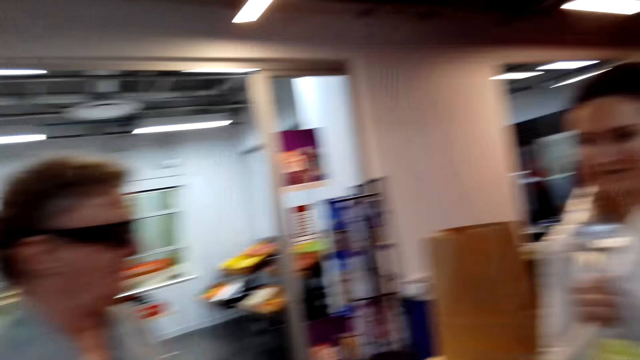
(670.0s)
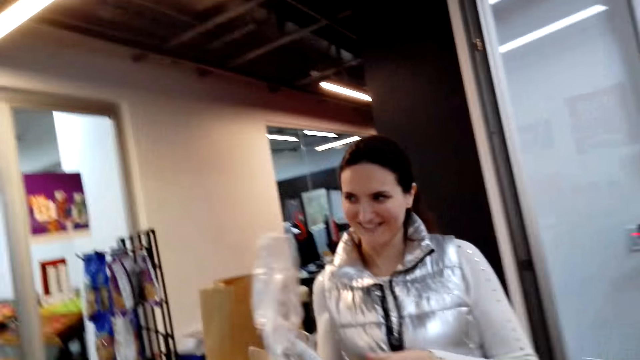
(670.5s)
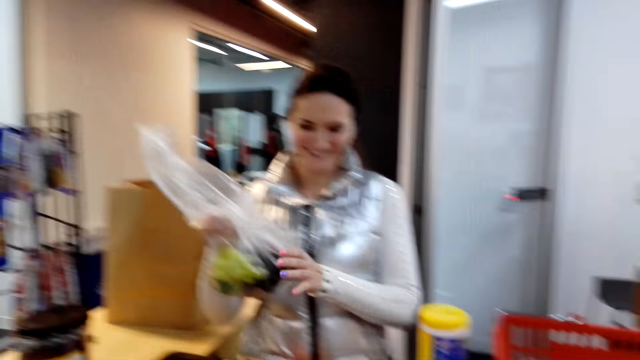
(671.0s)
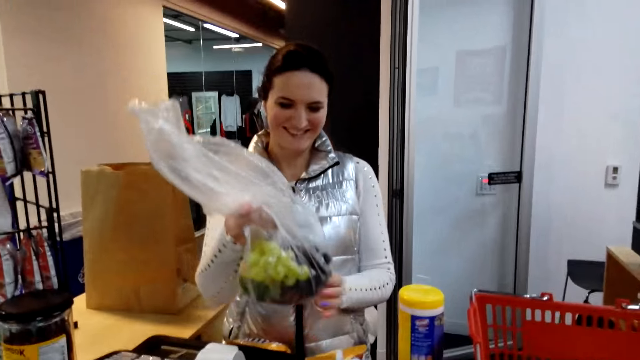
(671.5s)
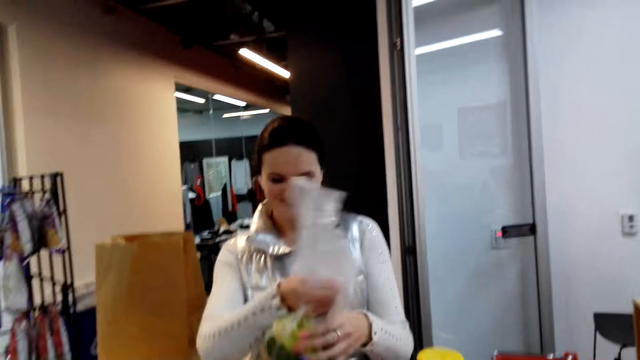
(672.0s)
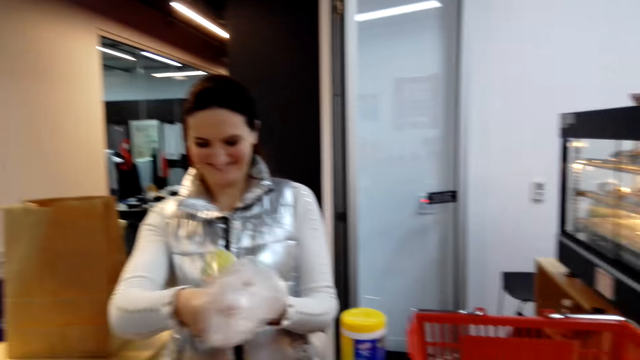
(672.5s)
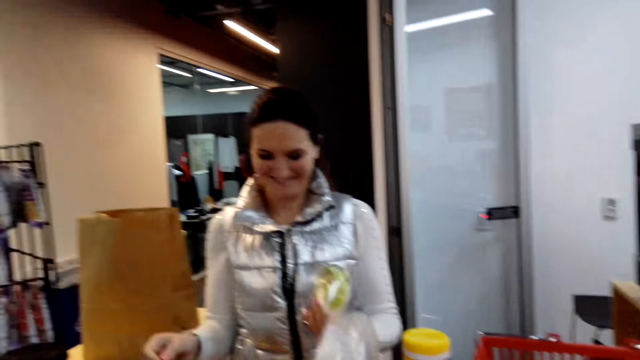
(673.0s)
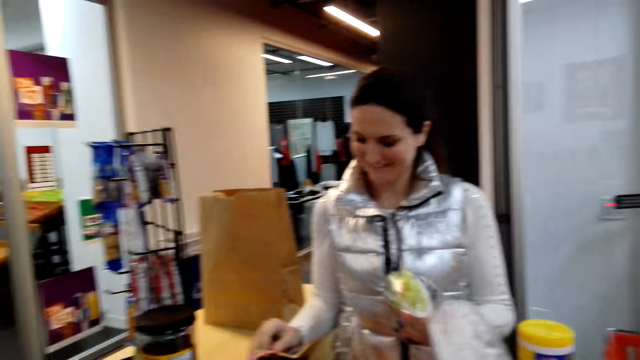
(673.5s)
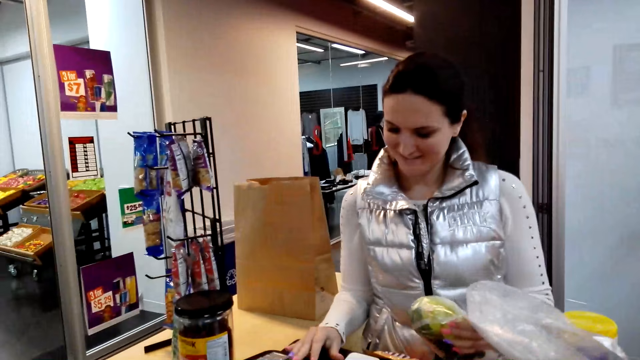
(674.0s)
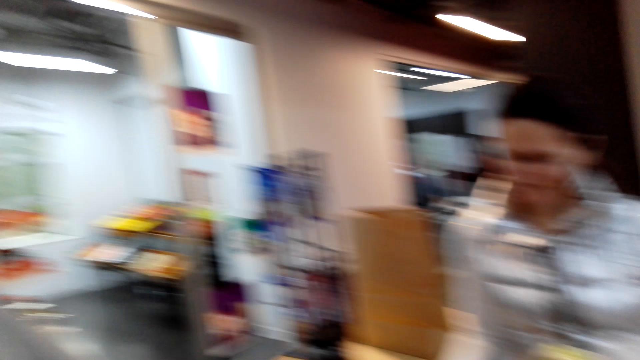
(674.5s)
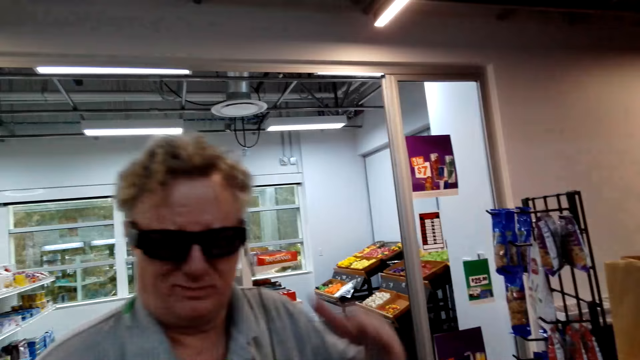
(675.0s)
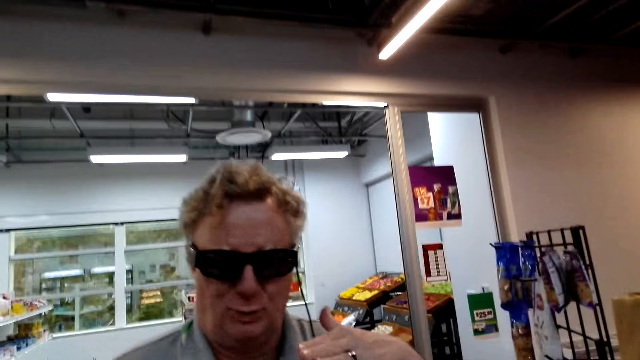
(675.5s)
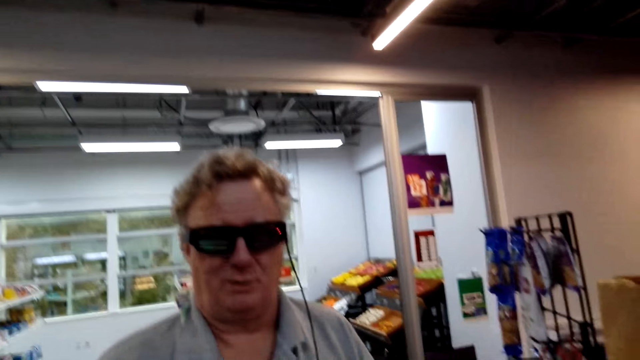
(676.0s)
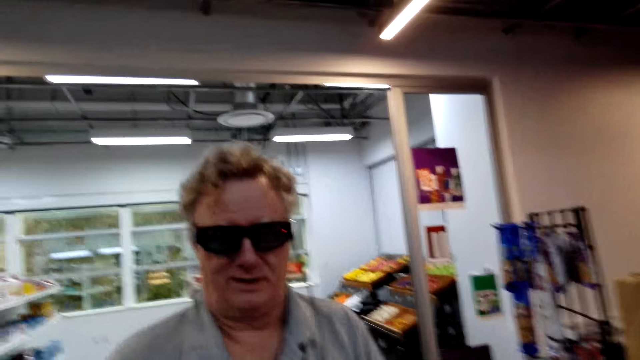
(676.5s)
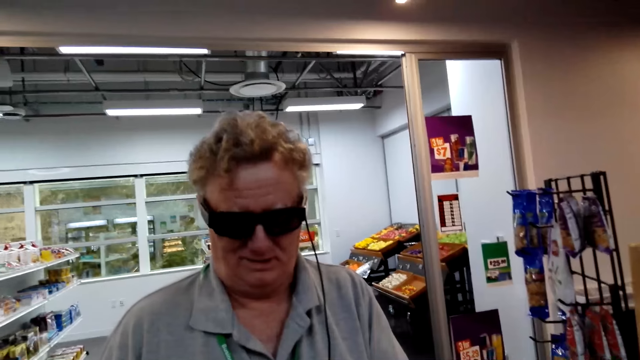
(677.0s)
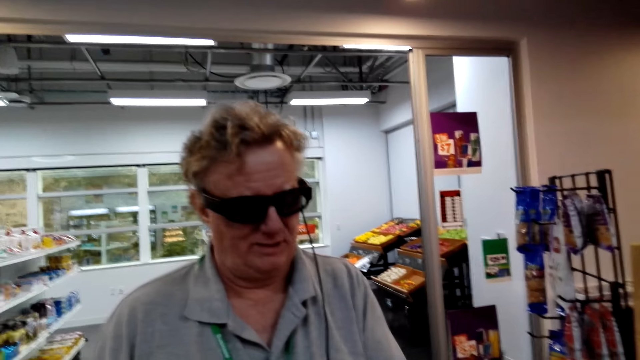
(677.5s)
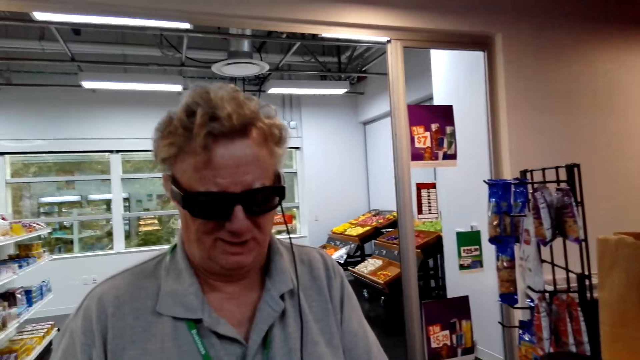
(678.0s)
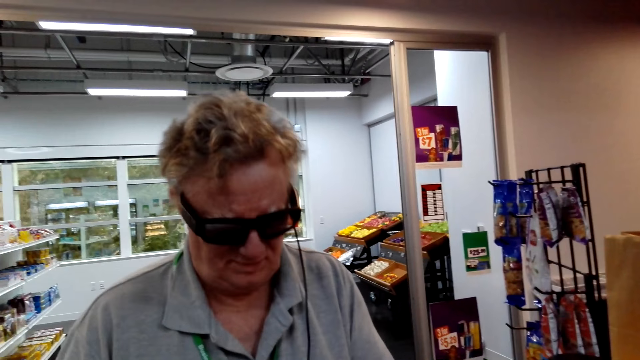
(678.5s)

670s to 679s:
A man stands at the counter. A woman itemizes the goods. A person moves the hand.

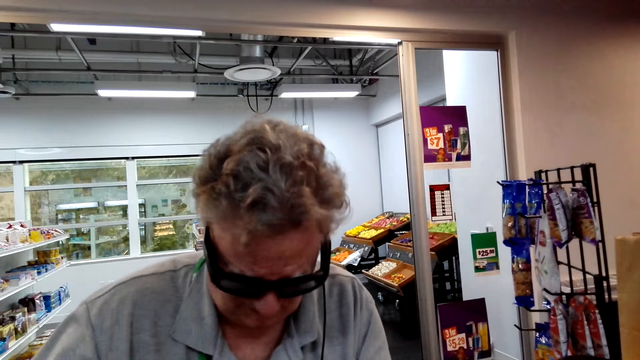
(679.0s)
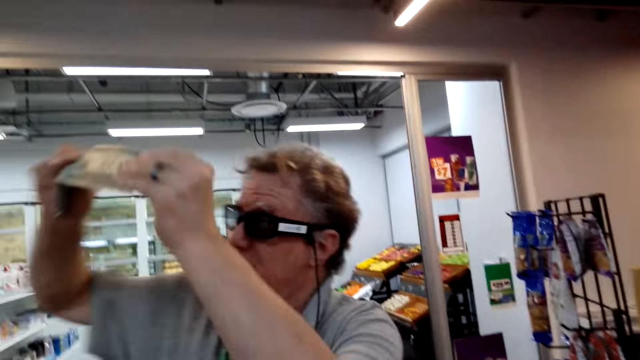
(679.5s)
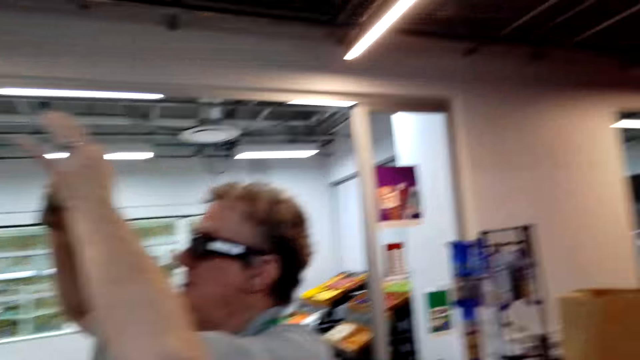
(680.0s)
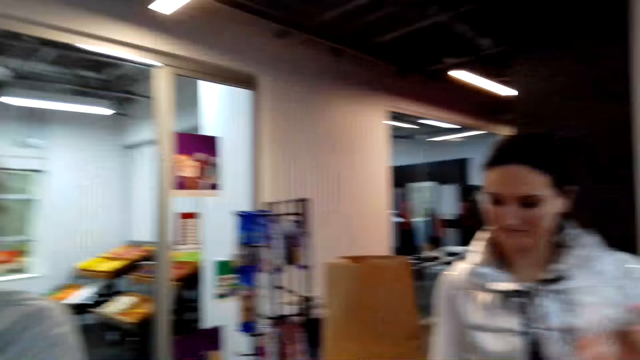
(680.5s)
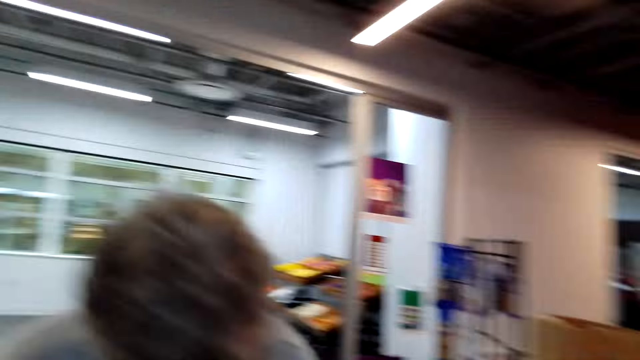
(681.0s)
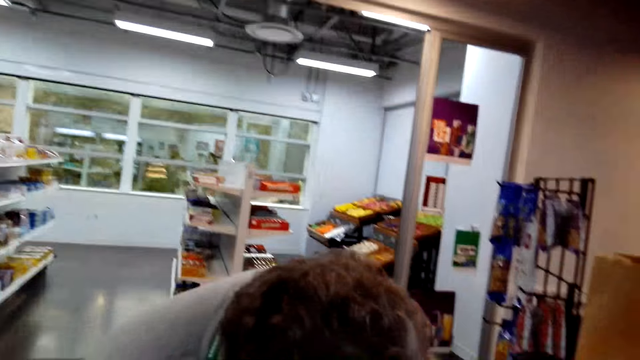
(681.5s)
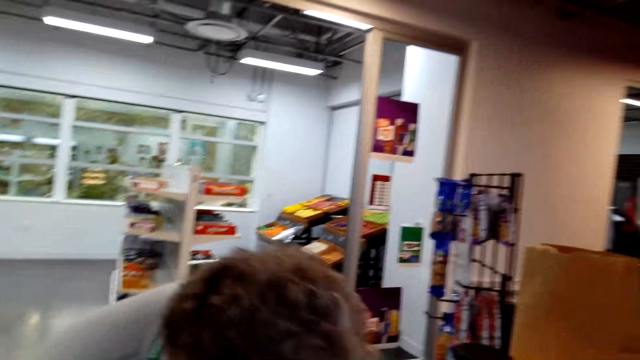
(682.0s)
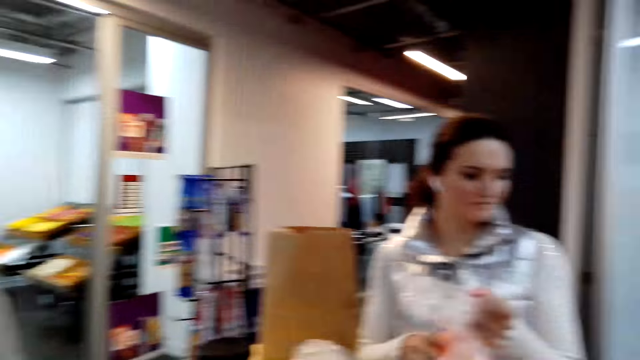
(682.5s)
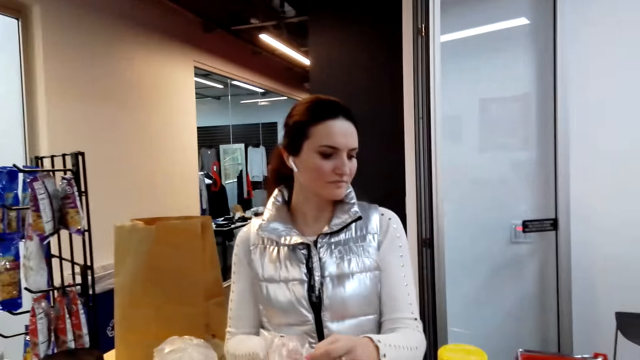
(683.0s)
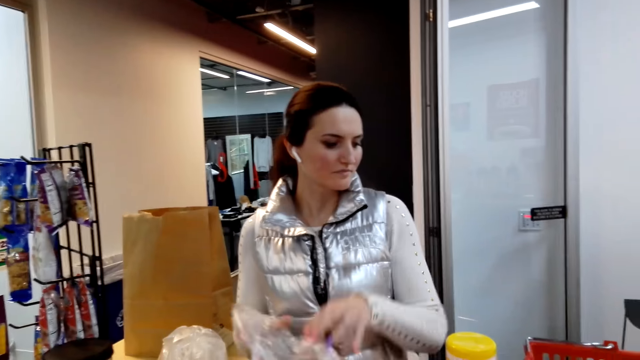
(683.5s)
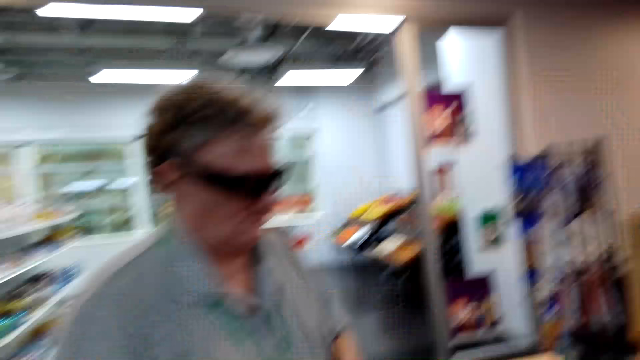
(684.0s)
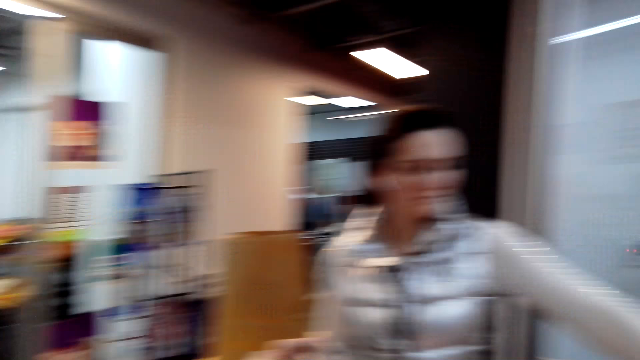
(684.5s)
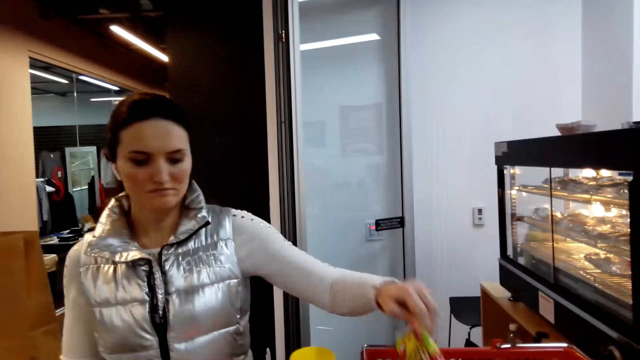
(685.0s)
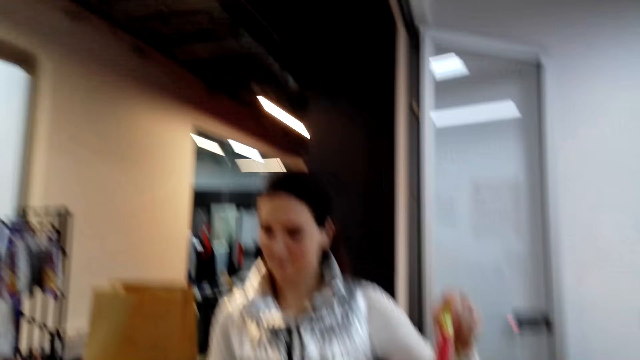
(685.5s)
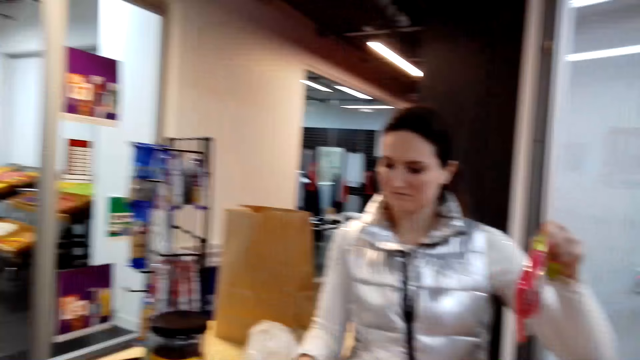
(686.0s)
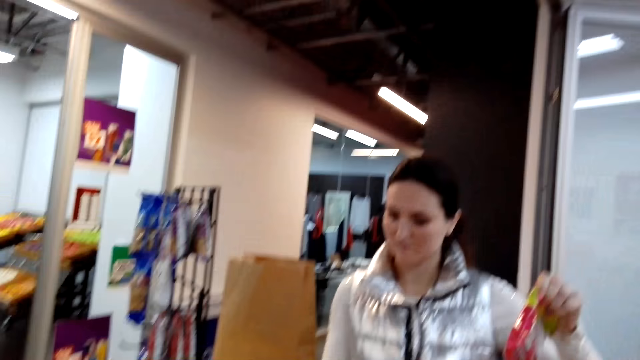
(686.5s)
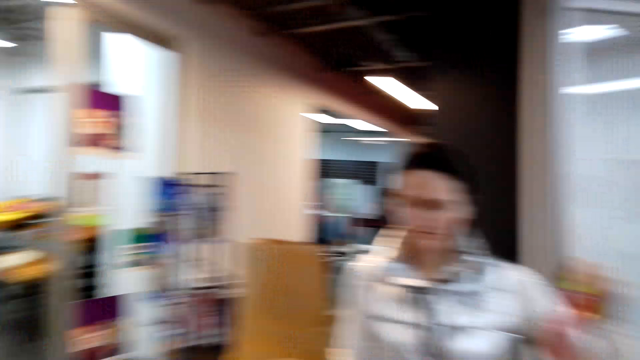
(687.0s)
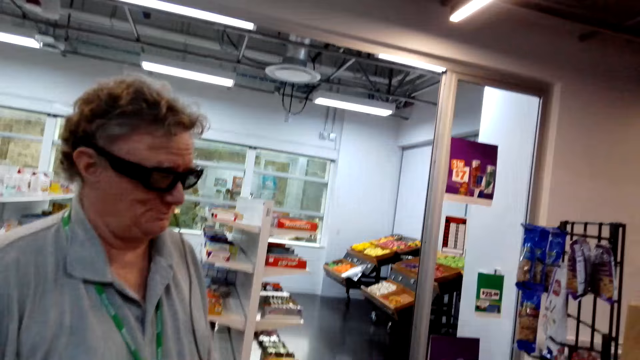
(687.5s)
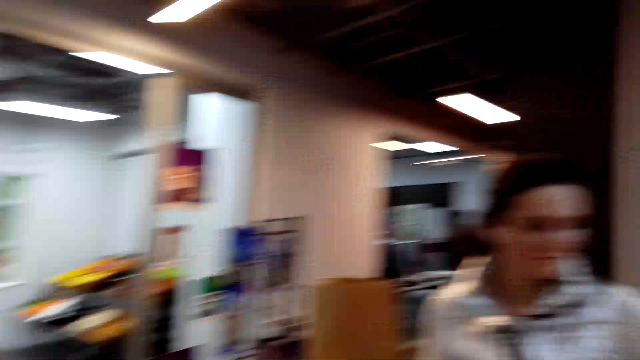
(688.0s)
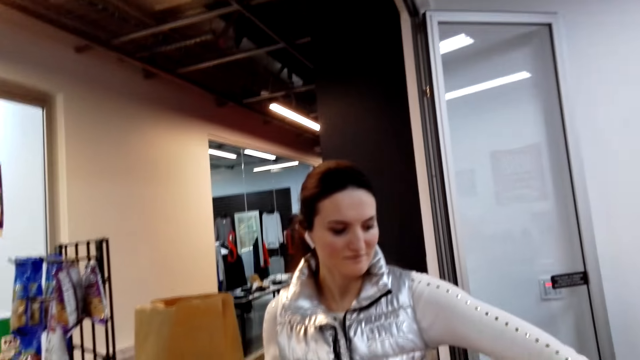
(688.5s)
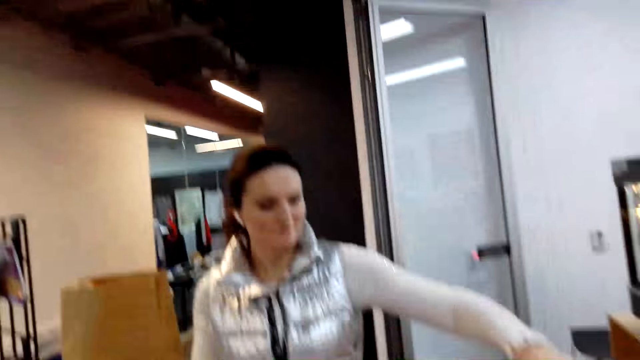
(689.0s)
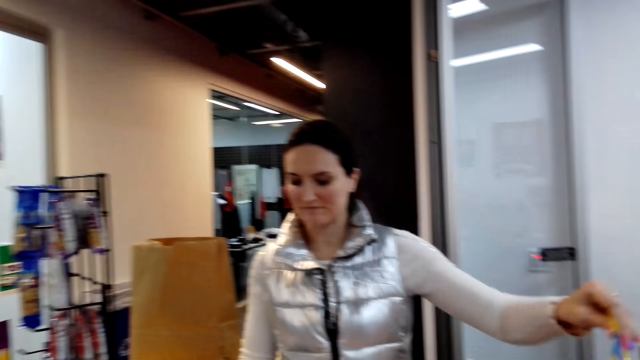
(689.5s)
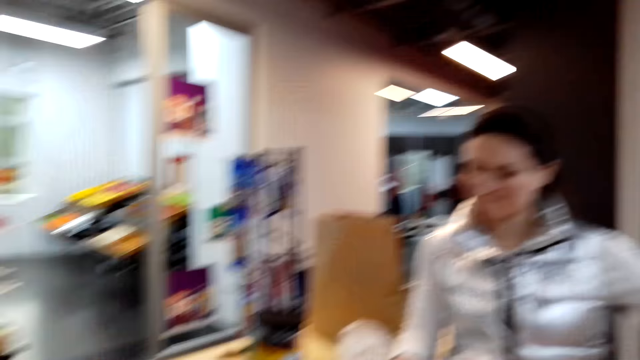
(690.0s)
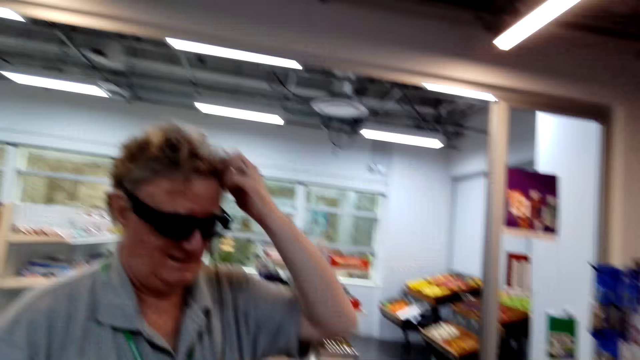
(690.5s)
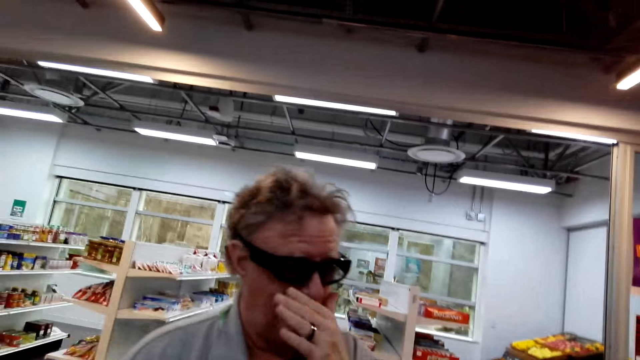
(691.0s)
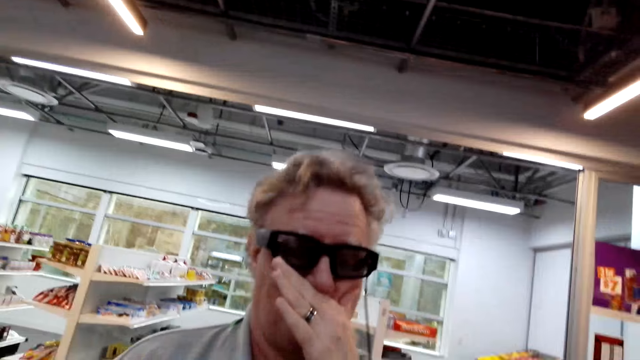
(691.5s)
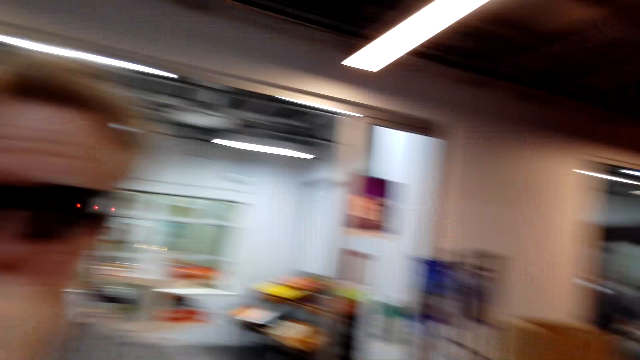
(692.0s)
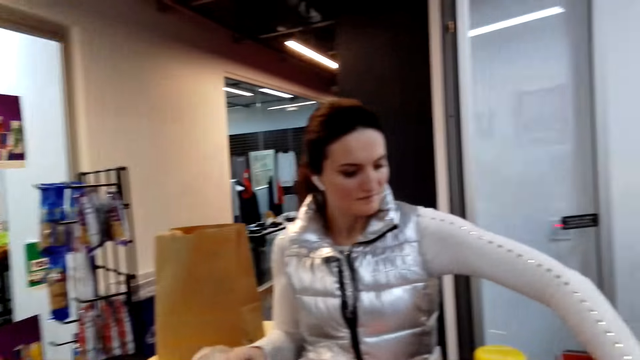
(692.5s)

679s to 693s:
The person lifts the hands. The man checks a bill at the counter. The woman puts the good aside. The woman picks an item from a shopping basket and keys in items in the cash register. The woman picks a good. The person touches the face.
